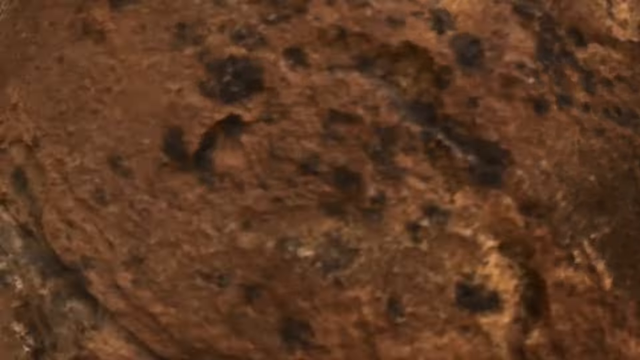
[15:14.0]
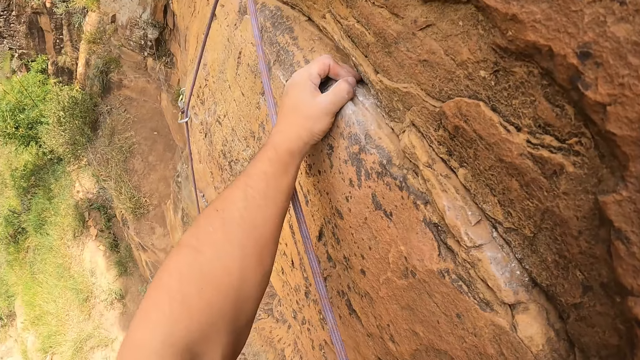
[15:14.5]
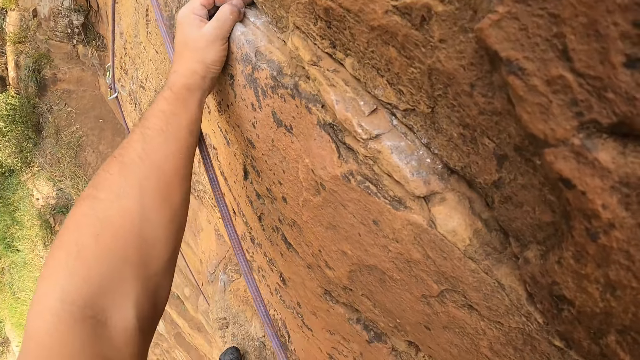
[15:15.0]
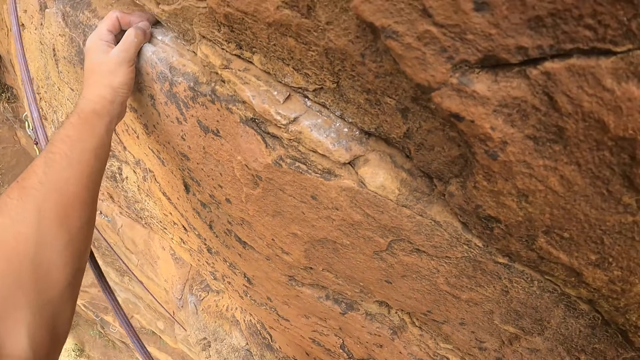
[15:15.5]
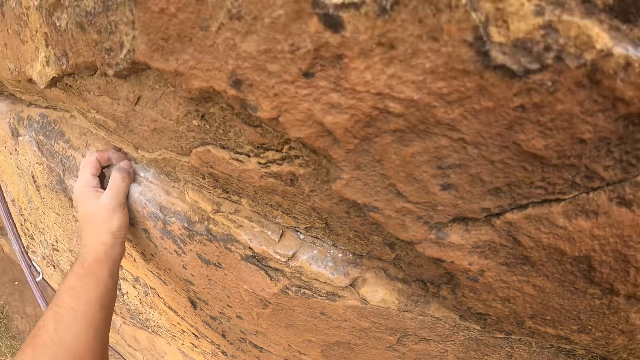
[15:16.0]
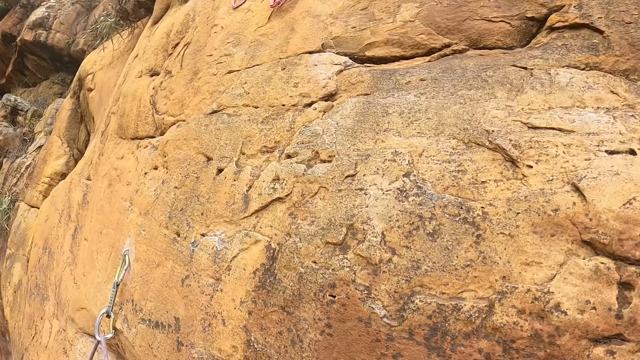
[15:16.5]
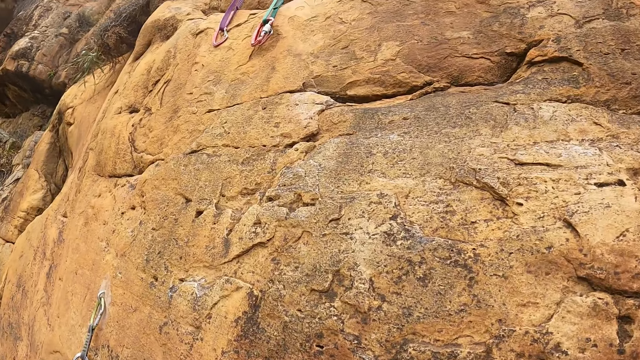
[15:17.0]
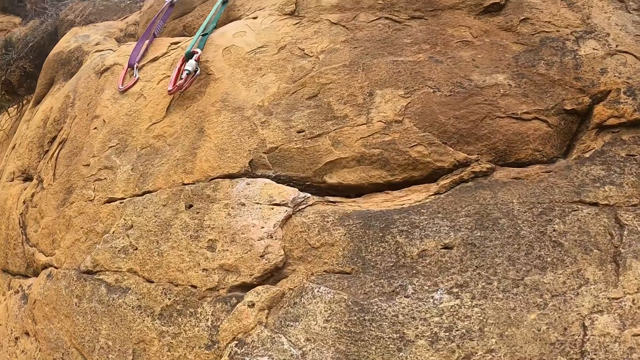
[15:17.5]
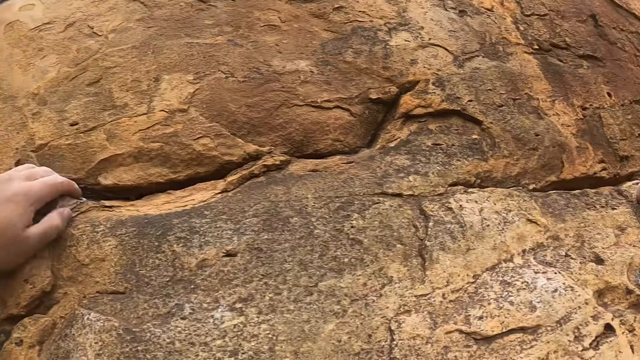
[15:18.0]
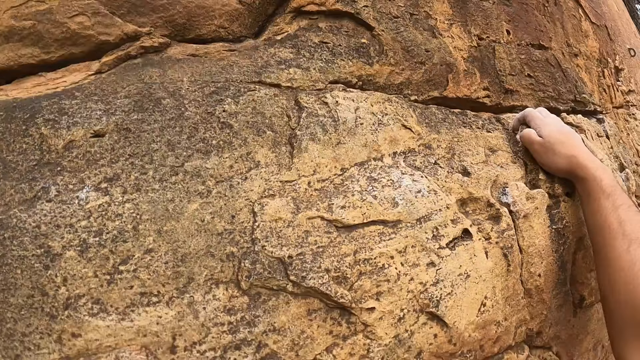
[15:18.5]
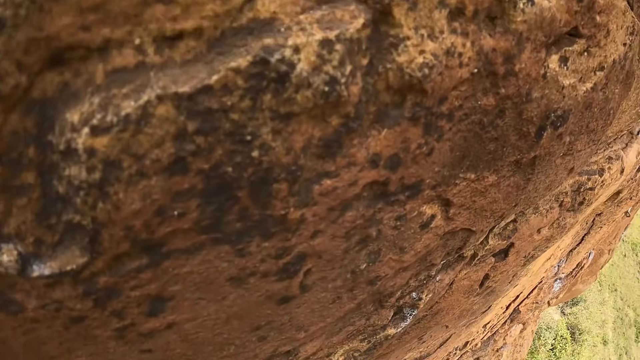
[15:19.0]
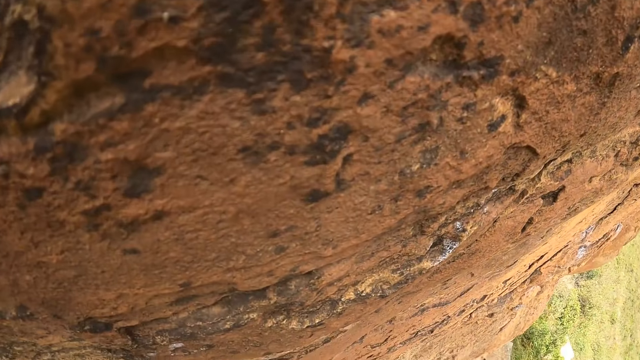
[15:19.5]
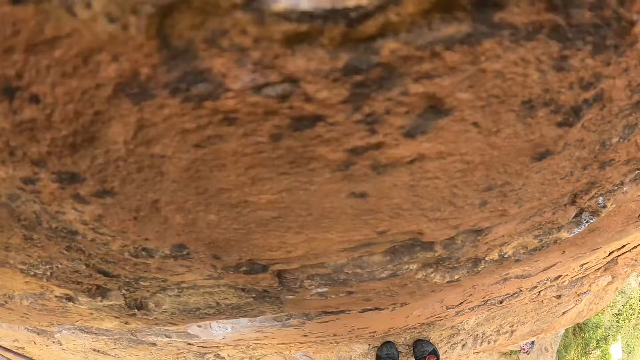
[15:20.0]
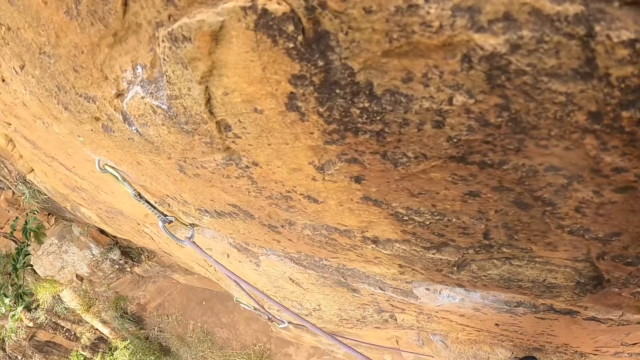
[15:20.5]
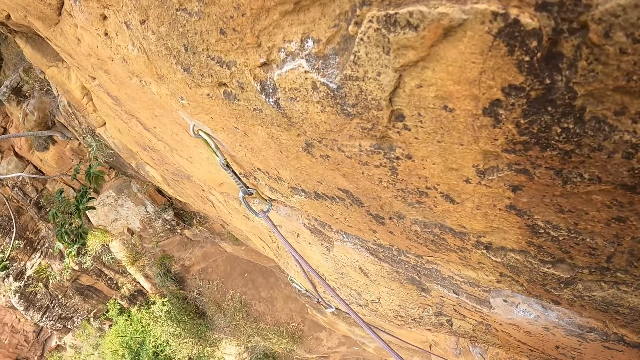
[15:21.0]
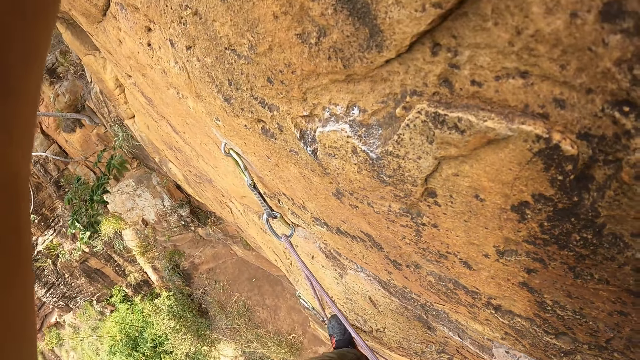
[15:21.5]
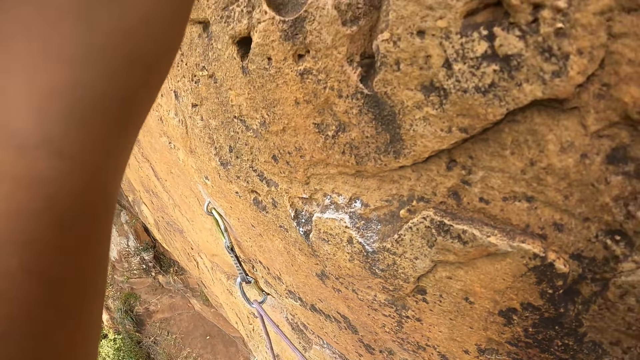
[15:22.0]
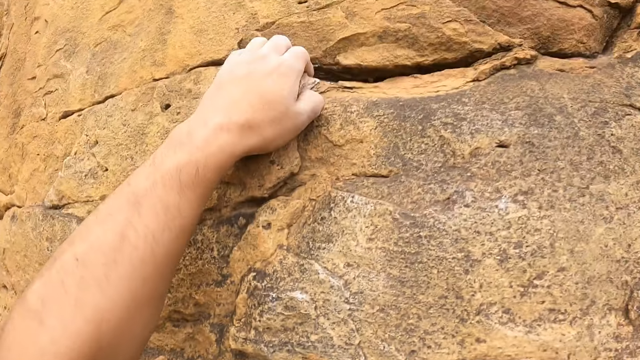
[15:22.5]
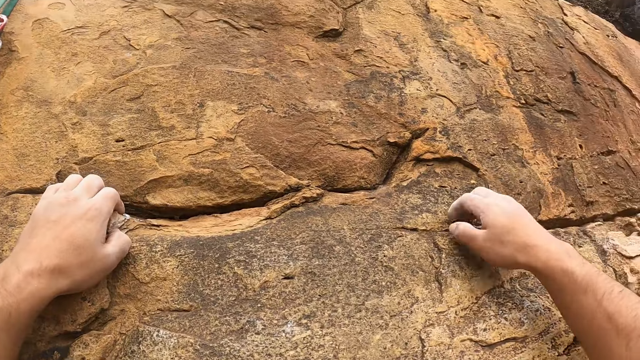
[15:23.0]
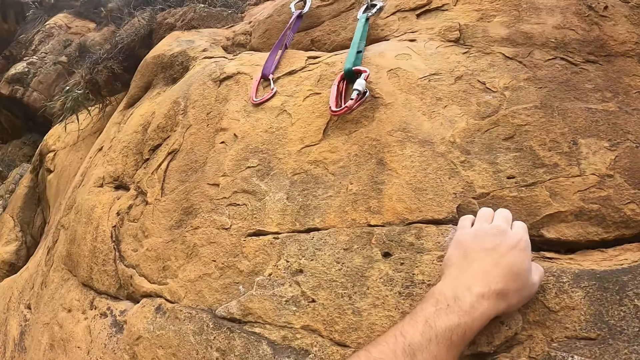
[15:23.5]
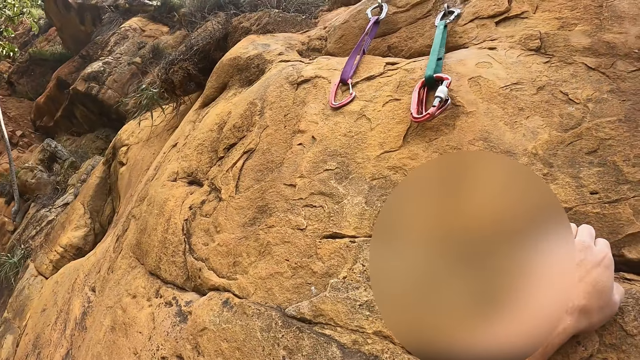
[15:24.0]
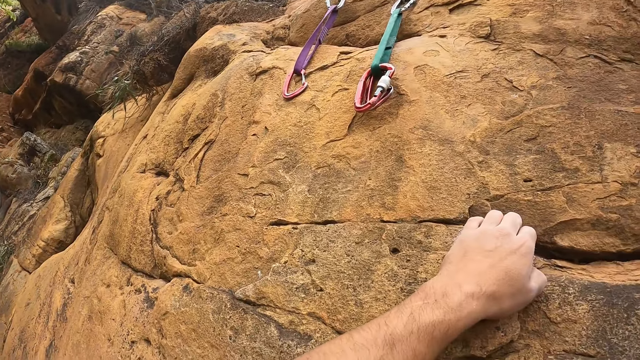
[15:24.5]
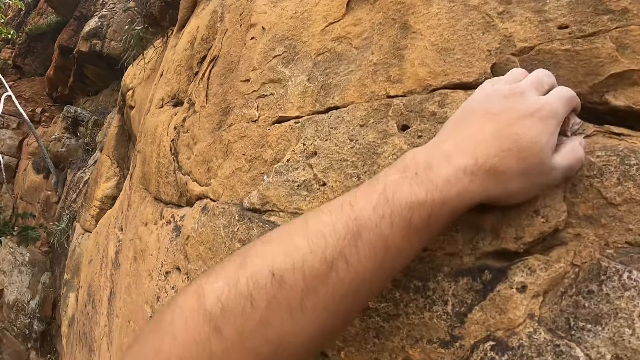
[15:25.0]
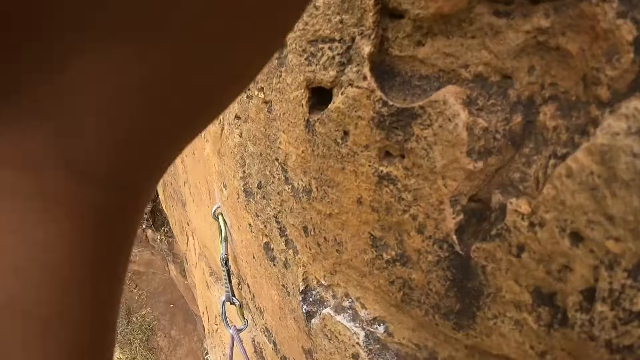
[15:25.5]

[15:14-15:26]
The camera wearer climbs up a hill.

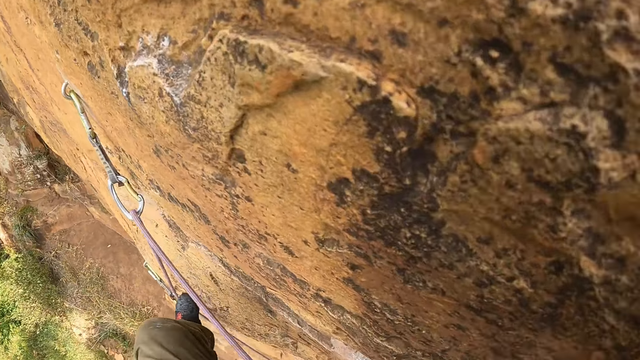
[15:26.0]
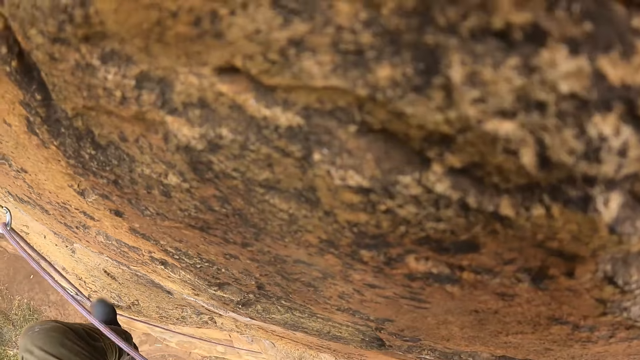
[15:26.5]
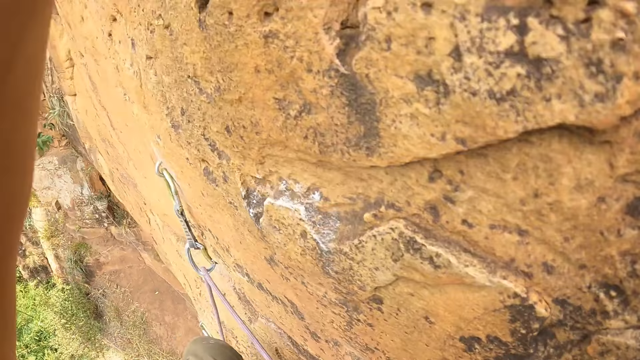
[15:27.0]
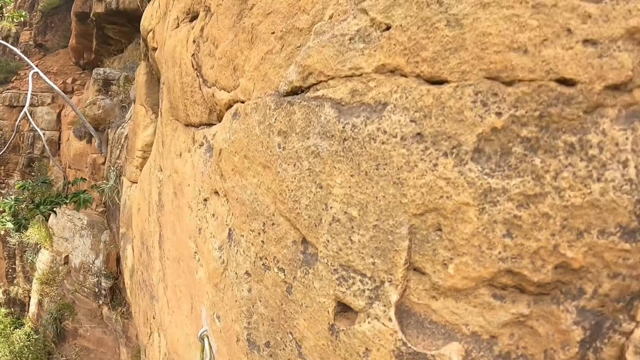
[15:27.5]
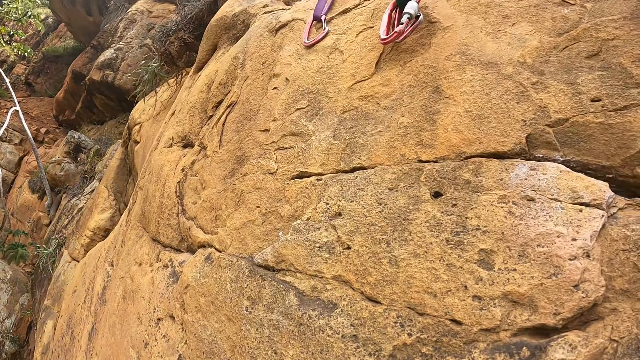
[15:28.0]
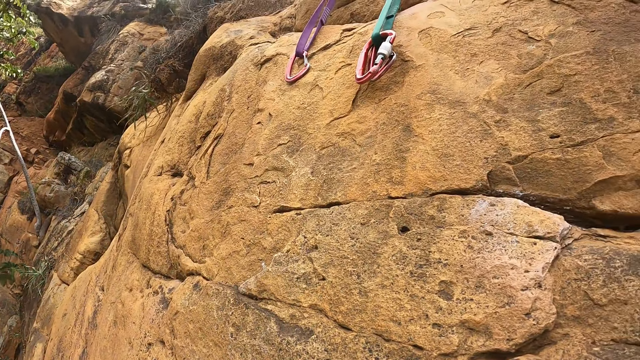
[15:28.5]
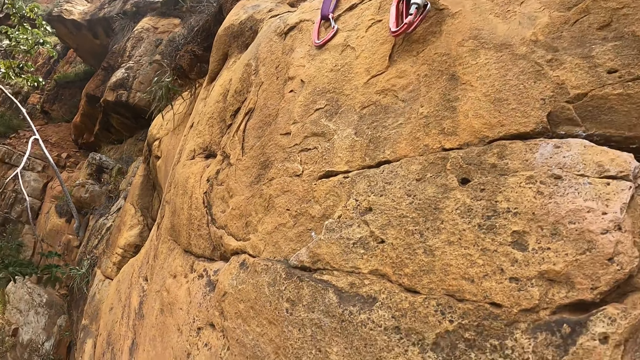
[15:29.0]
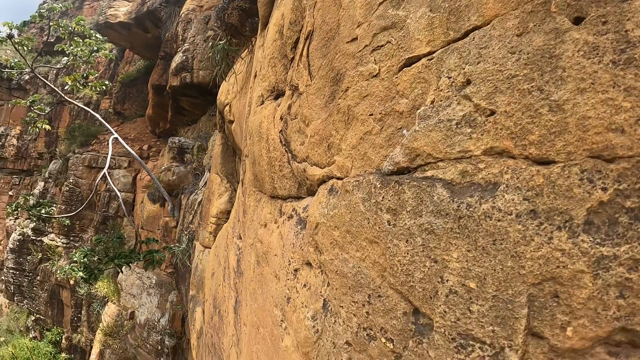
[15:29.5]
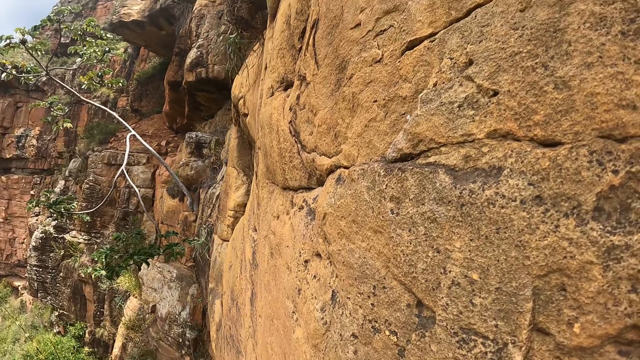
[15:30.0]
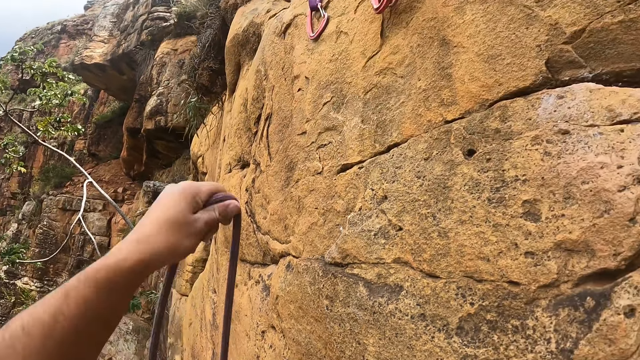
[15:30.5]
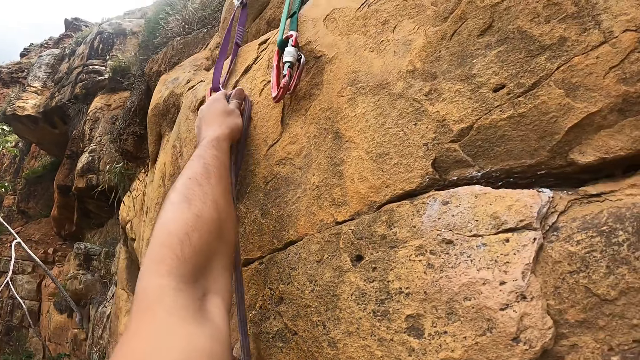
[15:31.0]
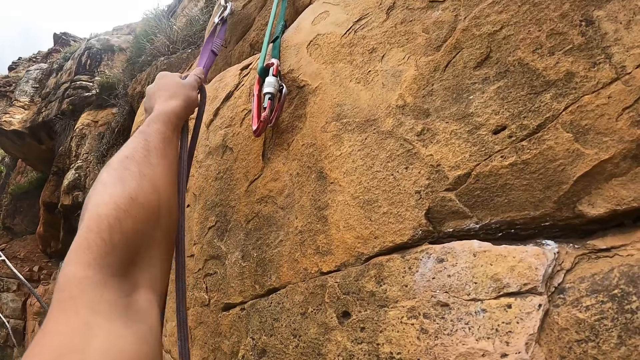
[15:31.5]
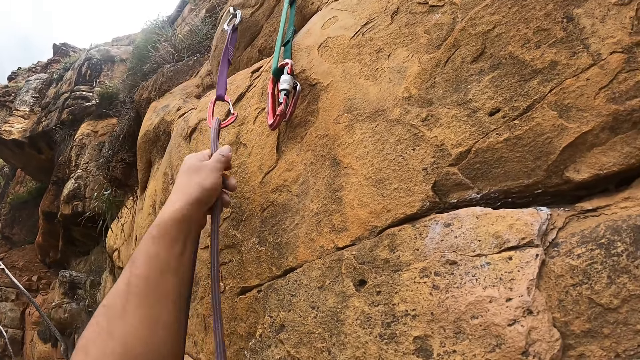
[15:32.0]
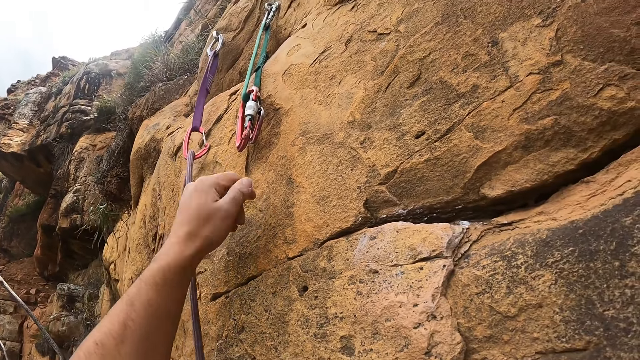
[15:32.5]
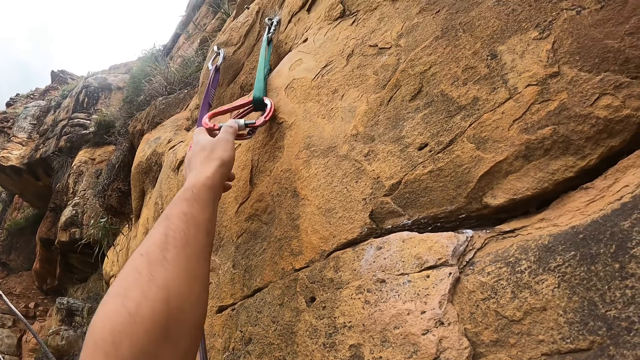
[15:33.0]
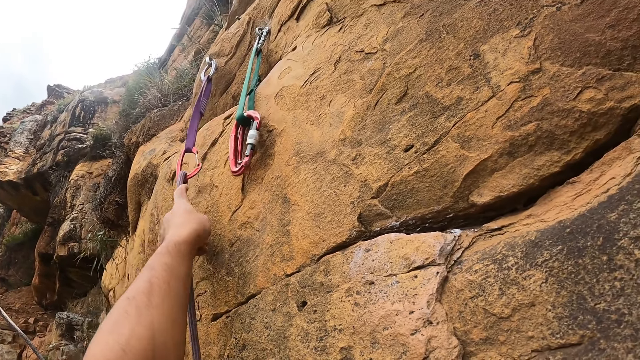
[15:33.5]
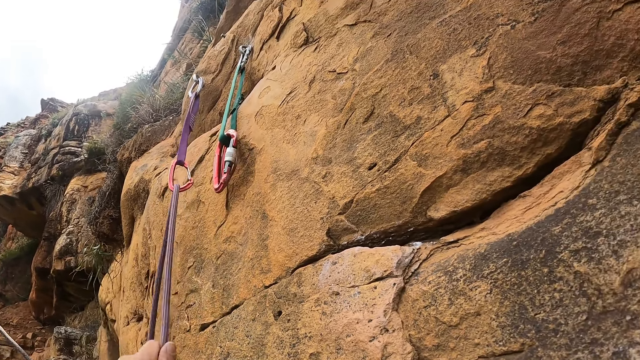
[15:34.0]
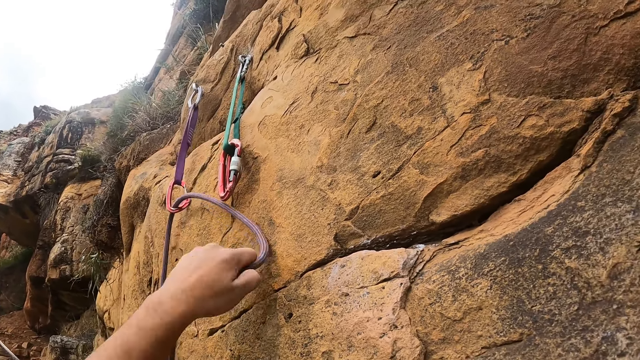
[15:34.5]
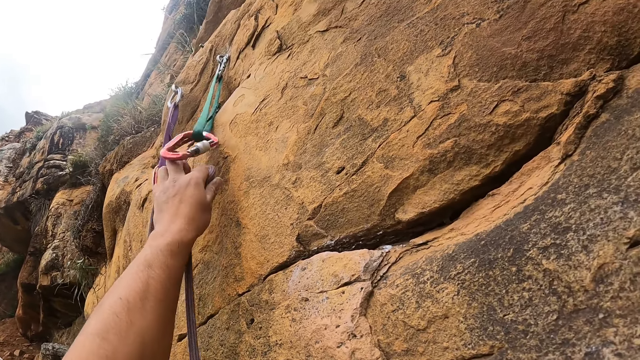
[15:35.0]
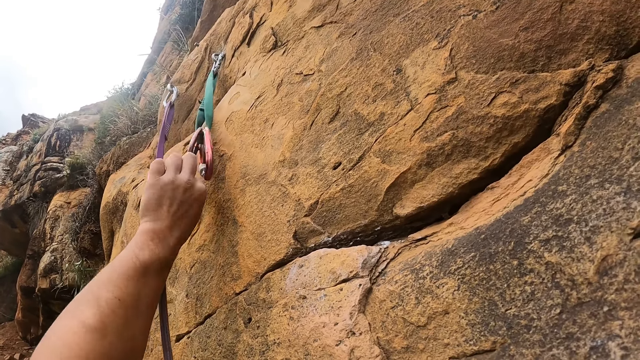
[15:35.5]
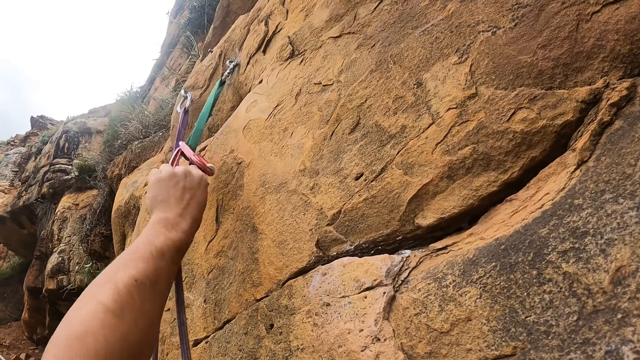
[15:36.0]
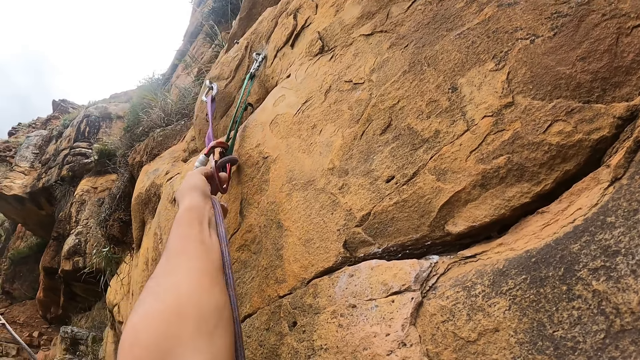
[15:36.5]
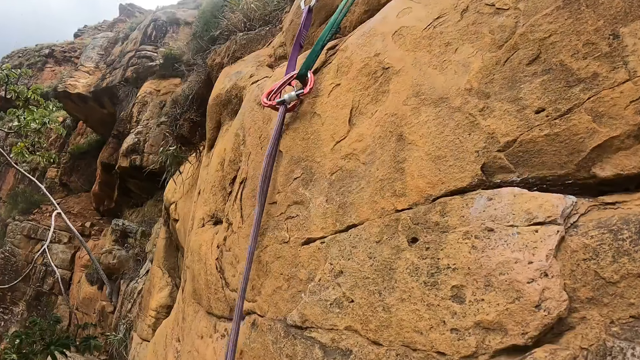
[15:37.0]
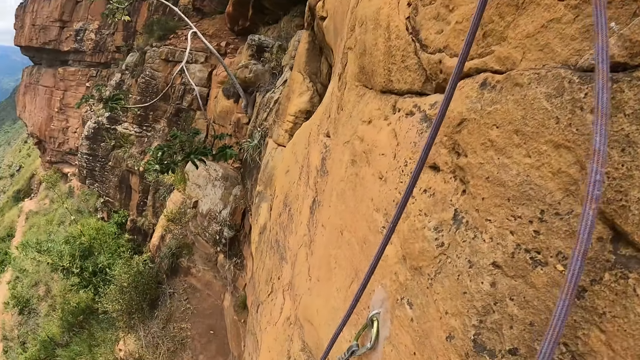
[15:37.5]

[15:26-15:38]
The camera wearer pulls a rope. They attach the rope to a carabiner.
